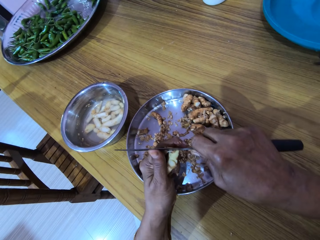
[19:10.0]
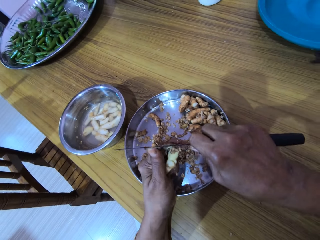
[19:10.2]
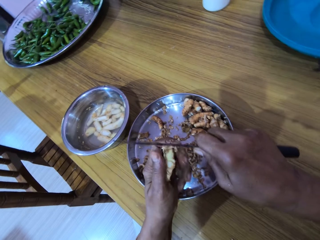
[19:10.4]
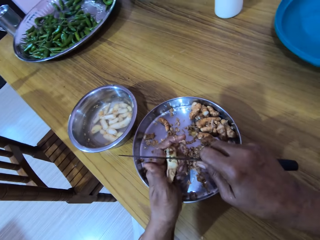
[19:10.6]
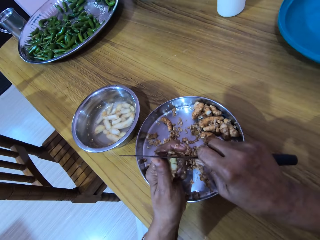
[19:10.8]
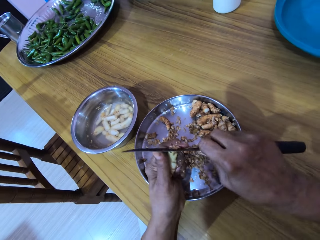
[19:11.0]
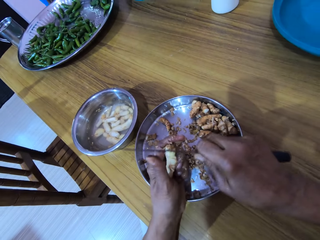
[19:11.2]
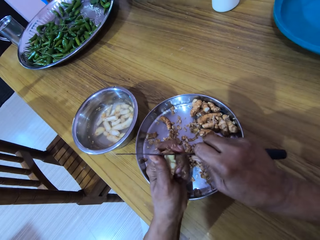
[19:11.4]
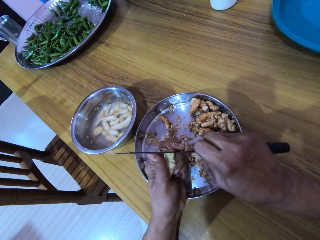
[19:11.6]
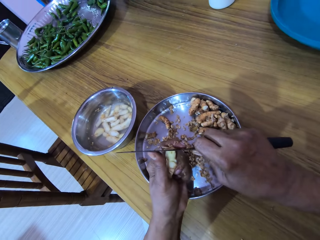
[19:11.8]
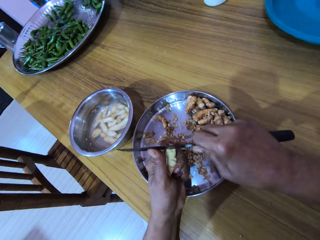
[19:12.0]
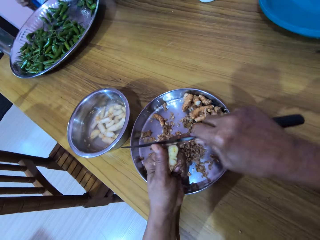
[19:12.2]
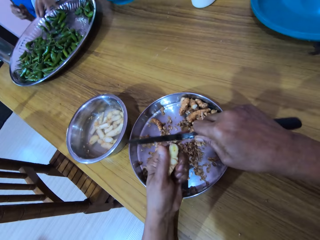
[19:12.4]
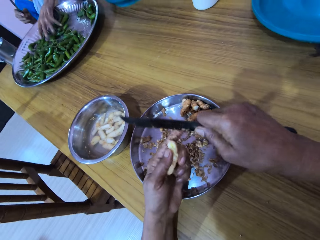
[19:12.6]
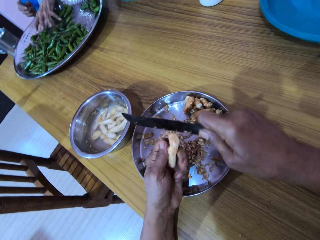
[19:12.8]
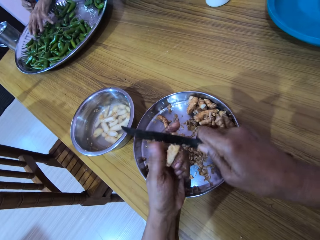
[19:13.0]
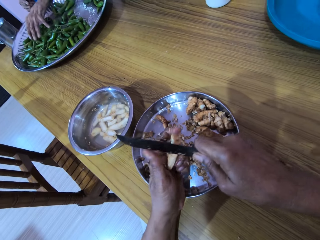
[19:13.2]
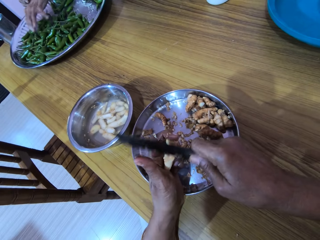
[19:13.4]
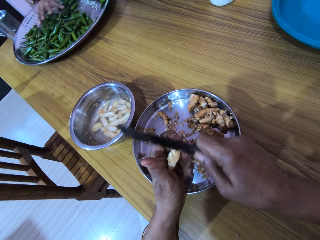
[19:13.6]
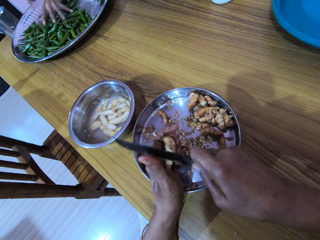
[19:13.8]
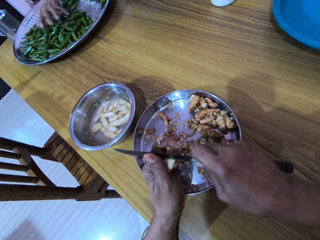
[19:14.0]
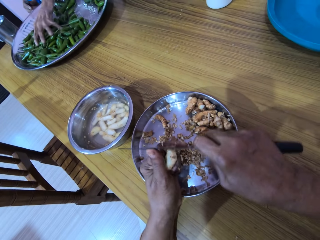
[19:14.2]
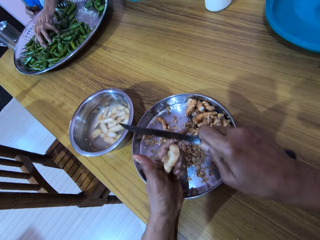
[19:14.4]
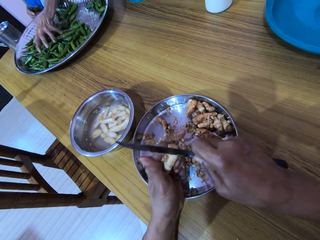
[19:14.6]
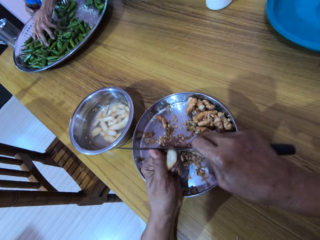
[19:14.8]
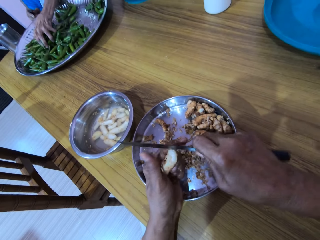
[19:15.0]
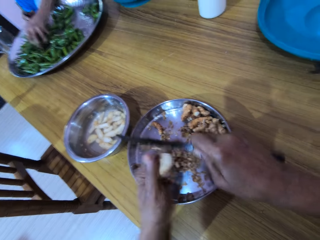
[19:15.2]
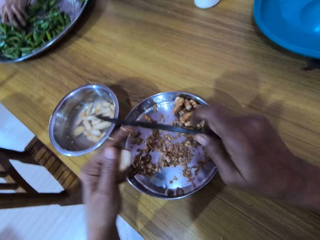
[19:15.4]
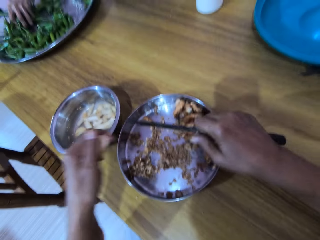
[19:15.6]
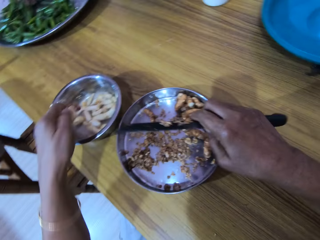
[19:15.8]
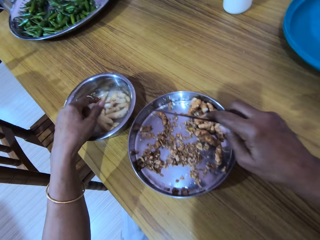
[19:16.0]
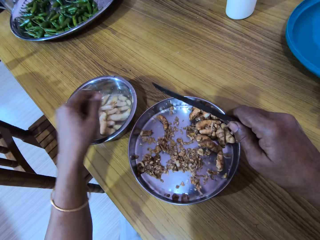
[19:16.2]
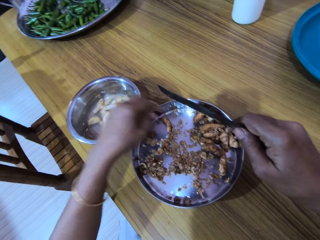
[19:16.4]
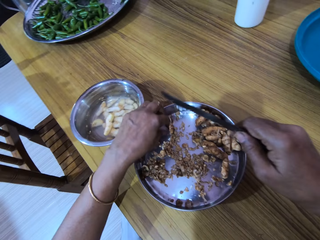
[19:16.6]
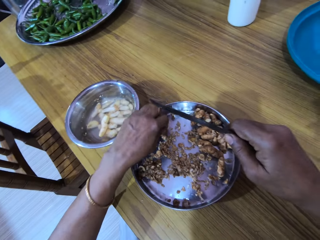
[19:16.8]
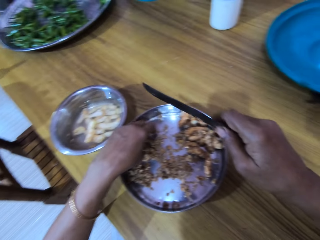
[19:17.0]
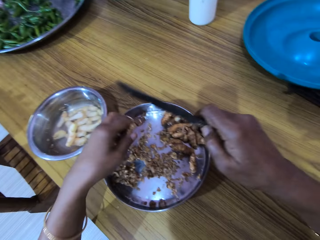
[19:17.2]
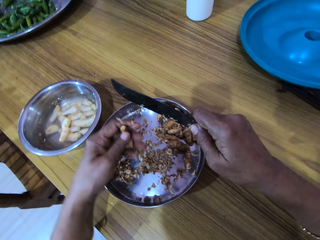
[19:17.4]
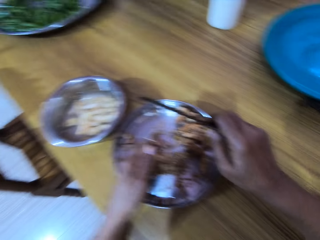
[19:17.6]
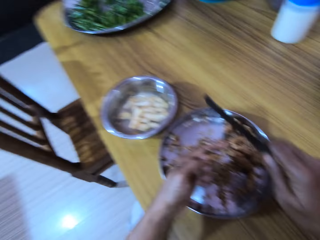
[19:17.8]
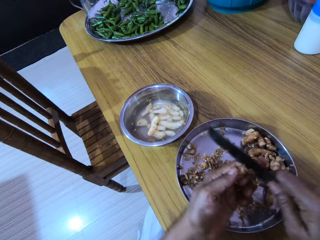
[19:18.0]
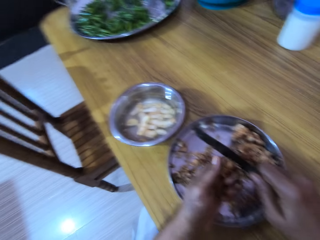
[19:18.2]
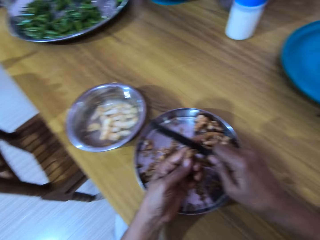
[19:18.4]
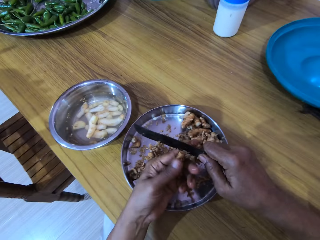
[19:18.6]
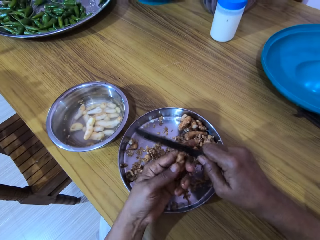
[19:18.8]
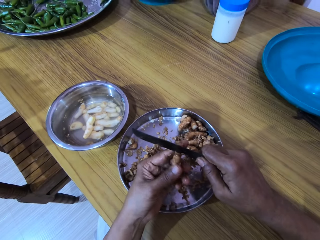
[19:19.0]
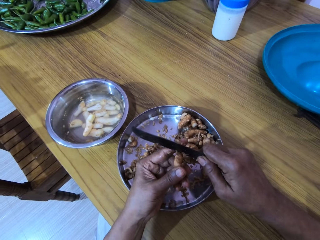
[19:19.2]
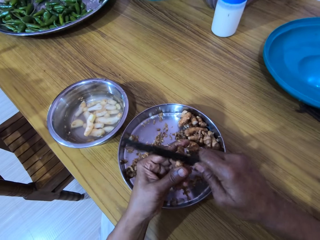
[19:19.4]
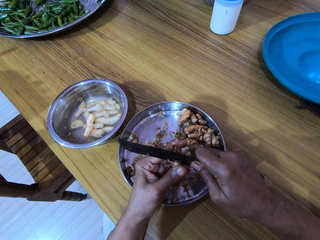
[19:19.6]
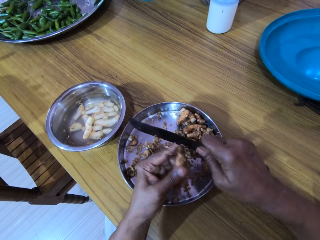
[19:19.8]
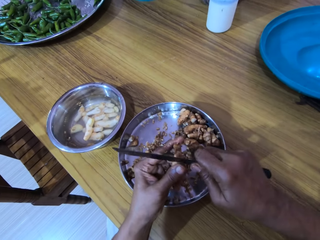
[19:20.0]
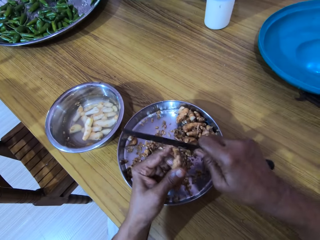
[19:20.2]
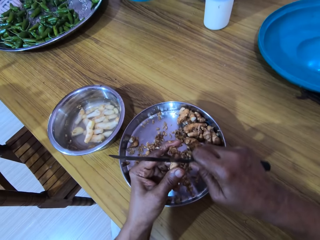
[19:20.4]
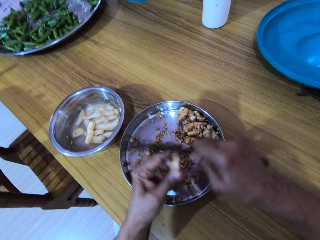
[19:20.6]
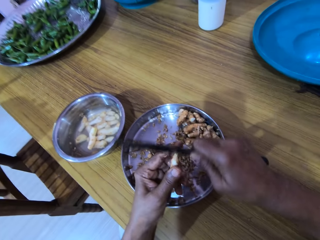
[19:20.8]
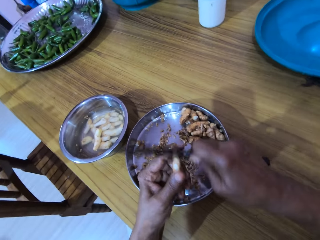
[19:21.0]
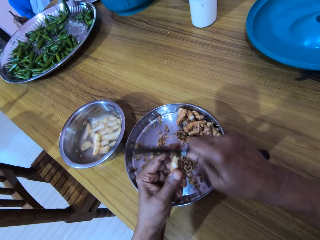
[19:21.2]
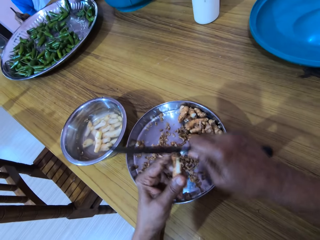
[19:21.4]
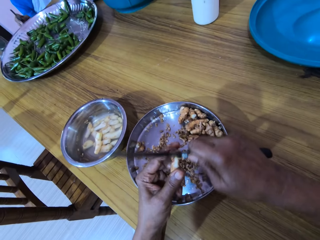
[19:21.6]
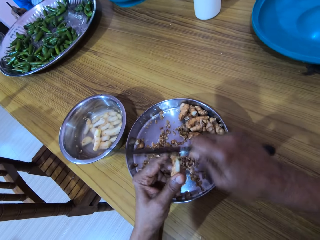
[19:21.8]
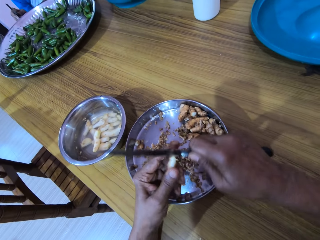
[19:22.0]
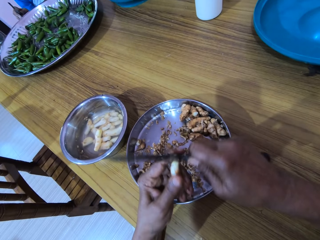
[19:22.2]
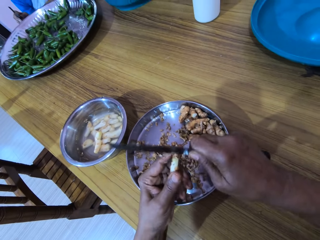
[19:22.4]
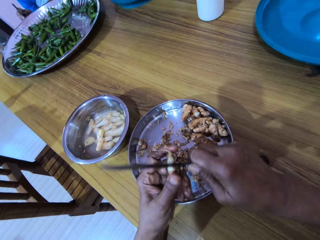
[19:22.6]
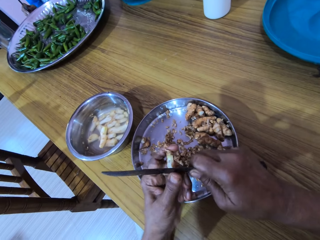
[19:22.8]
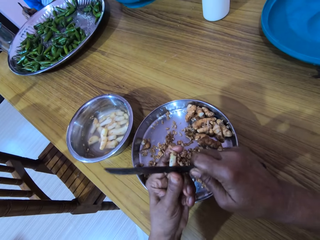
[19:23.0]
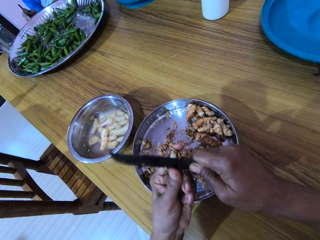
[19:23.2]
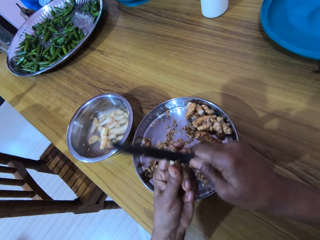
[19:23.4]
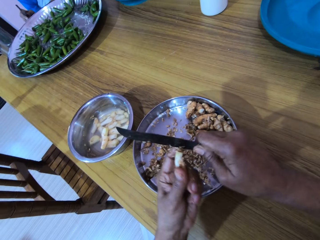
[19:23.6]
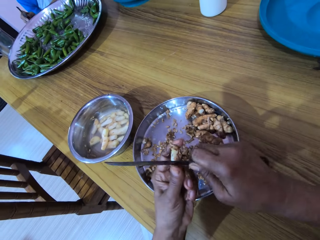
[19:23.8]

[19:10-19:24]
A woman touches a bunch of green peppers on a tray on the table with her left hand. The woman packs the bunch of green peppers from the tray on the table with her left hand. The camera wearer drops the ginger bulb in her left hand in the bowl of water on the table. She picks the ginger bulb from the tray on the table with her left hand. She peels the ginger bulb in her left hand with the knife in her right hand.

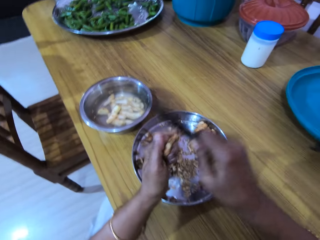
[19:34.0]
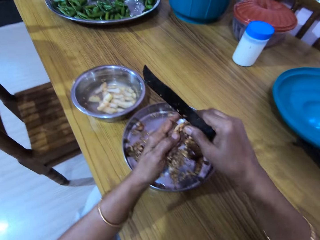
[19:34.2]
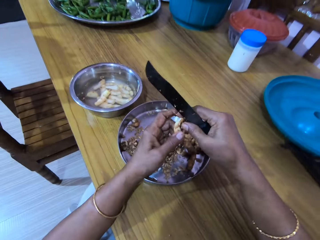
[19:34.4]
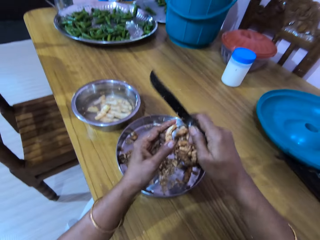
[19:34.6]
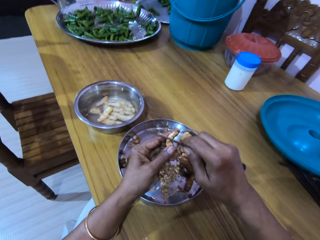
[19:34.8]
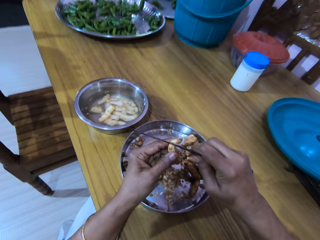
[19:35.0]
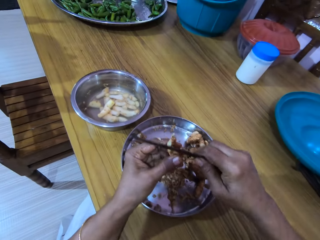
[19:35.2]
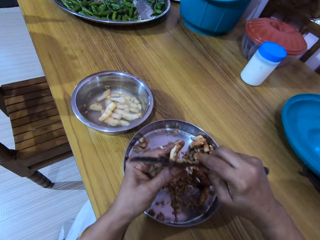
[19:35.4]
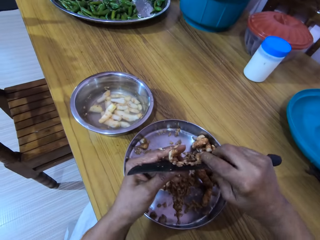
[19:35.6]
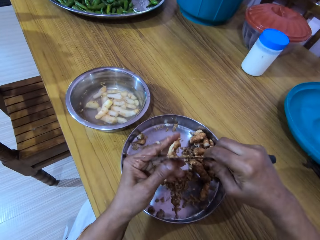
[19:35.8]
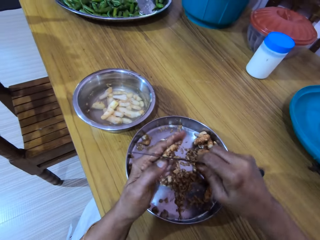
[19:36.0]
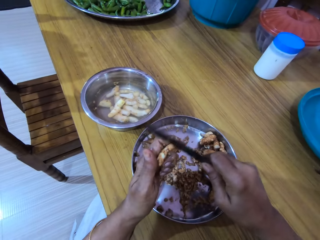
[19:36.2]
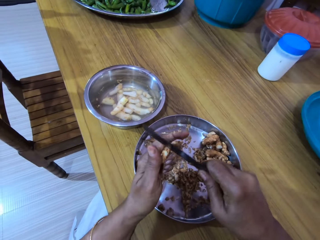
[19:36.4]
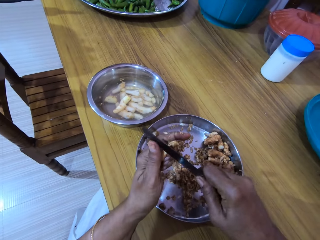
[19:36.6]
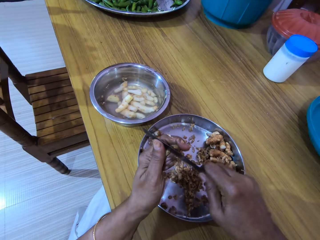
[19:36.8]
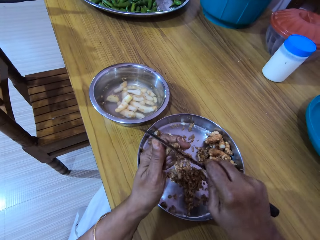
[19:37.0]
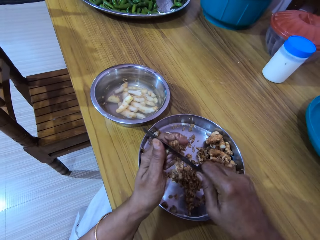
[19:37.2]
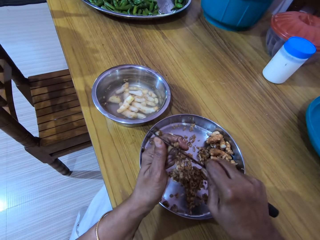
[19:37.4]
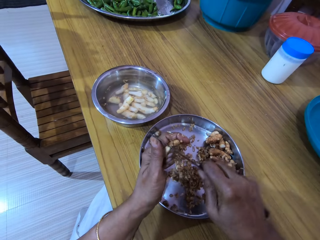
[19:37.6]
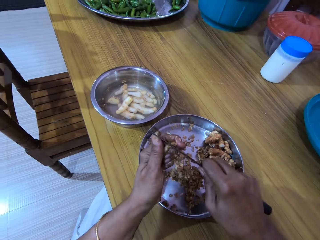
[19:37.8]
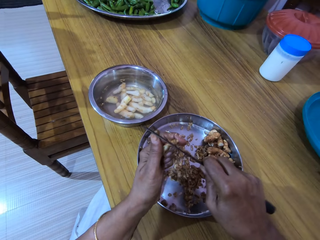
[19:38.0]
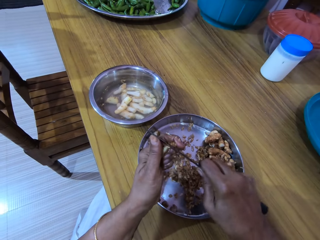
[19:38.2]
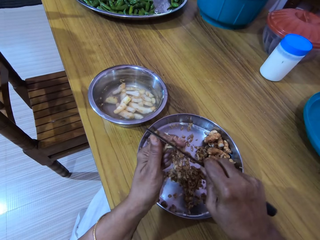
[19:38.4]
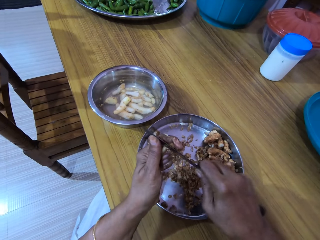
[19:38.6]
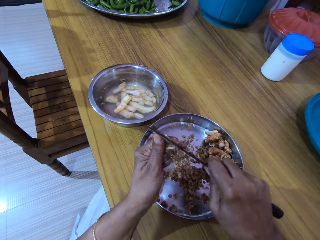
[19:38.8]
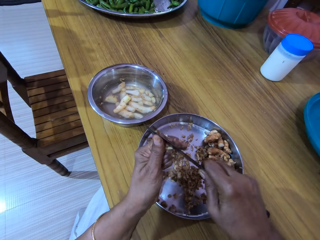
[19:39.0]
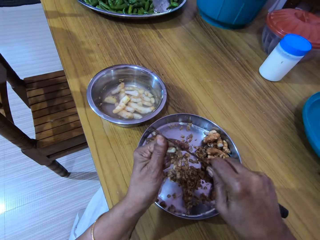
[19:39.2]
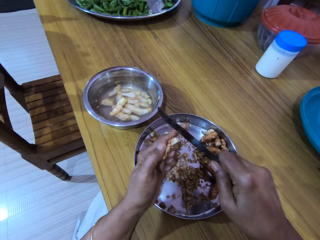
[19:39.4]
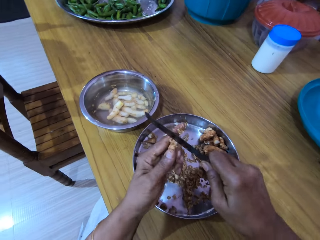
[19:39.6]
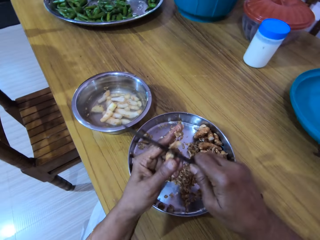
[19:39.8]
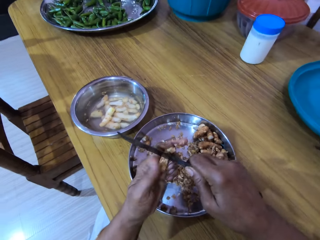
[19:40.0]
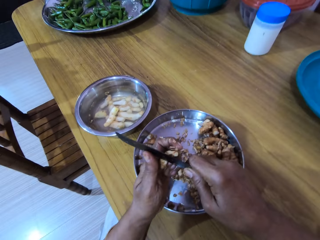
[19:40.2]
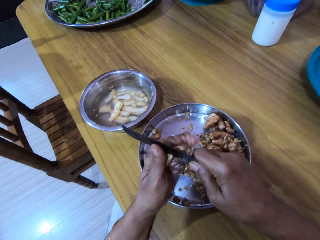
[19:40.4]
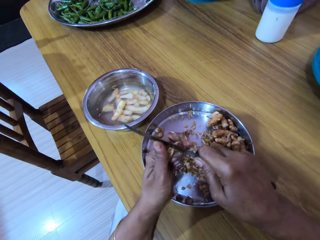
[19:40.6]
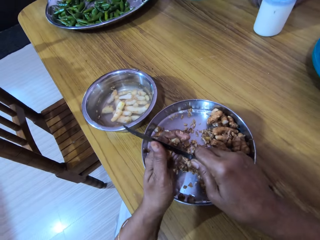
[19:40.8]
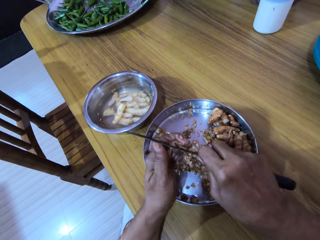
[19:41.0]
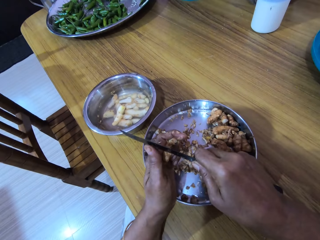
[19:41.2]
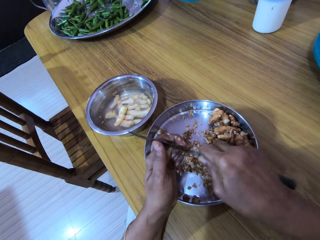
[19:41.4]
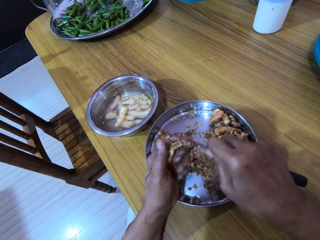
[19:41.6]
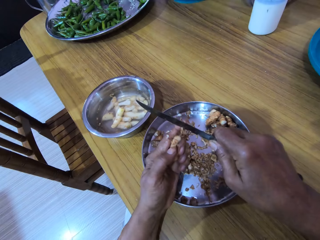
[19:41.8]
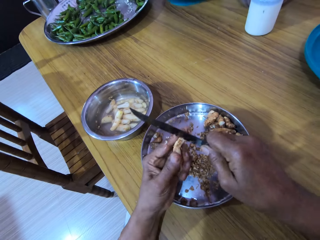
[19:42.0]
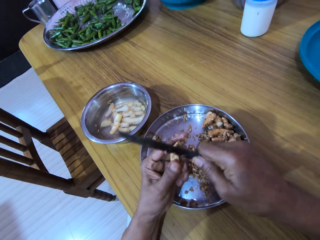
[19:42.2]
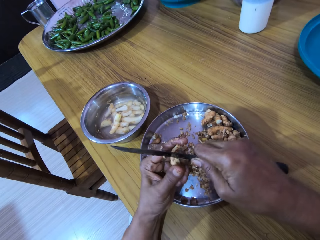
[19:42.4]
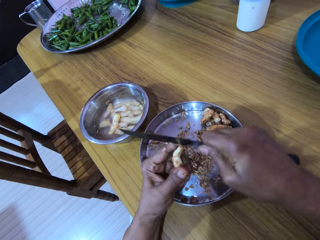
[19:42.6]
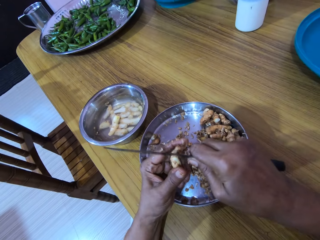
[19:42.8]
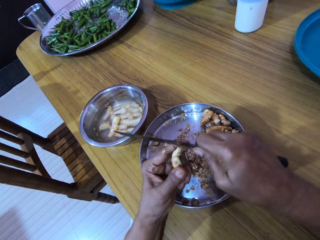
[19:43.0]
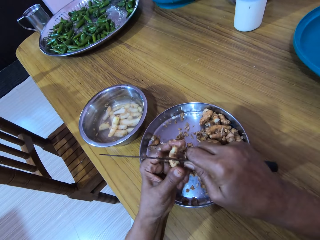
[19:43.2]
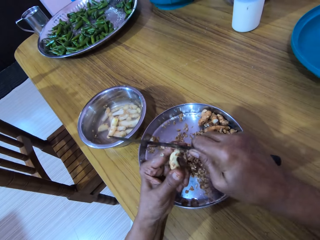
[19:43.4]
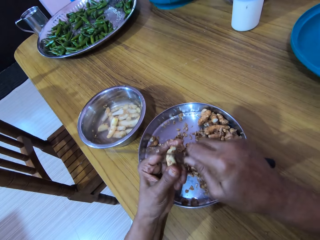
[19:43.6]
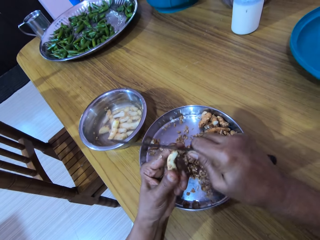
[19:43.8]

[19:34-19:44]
The camera wearer peels the ginger bulb in her left hand with the knife in her right hand.
